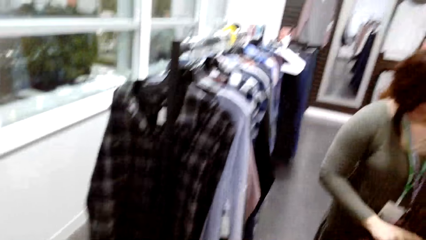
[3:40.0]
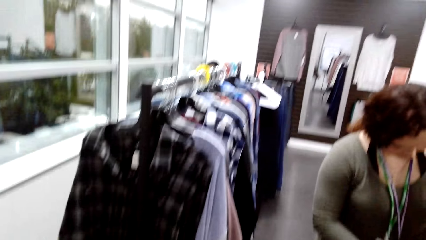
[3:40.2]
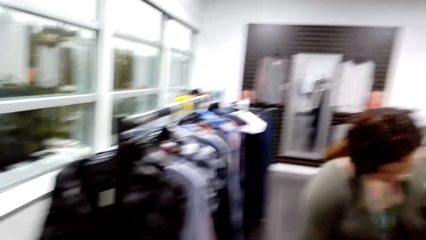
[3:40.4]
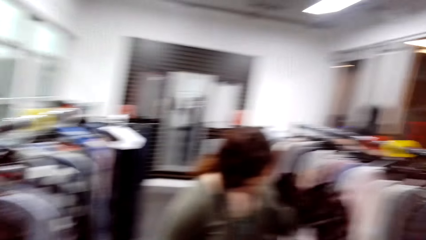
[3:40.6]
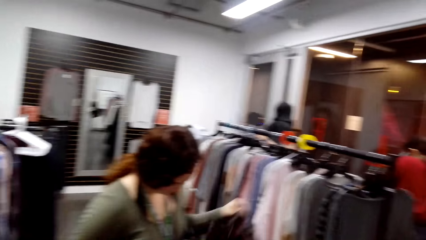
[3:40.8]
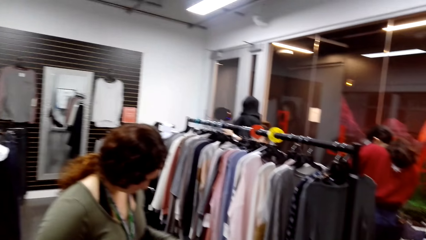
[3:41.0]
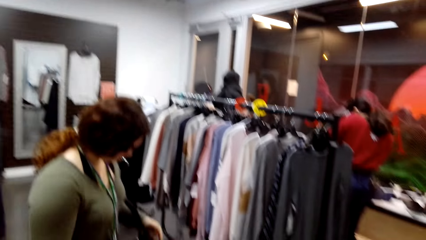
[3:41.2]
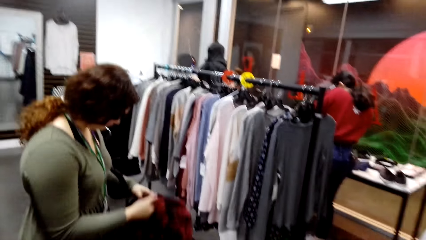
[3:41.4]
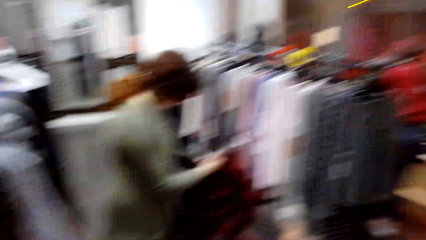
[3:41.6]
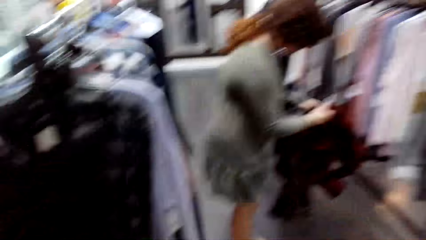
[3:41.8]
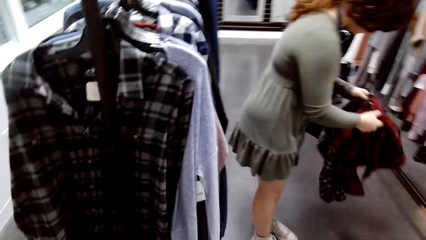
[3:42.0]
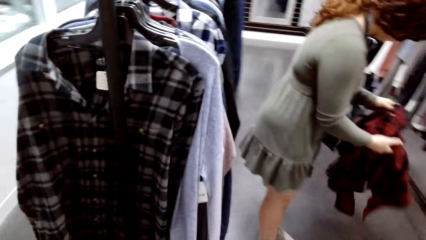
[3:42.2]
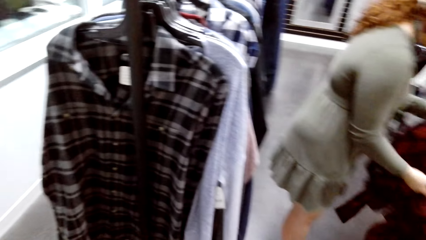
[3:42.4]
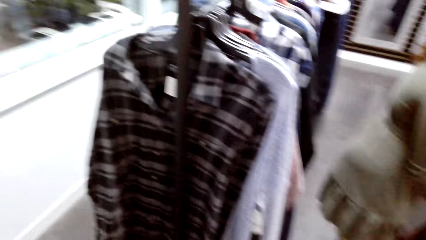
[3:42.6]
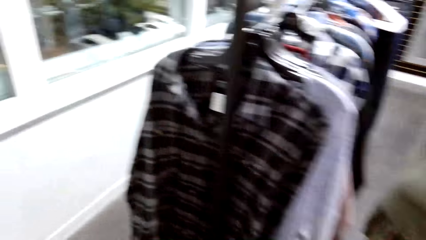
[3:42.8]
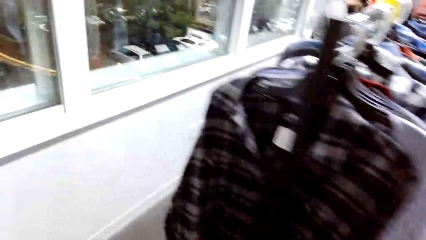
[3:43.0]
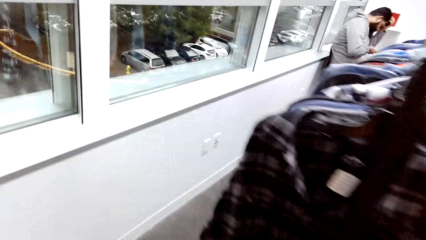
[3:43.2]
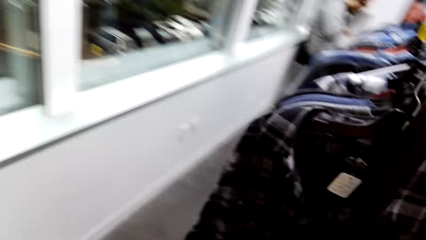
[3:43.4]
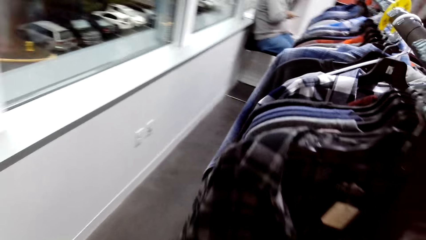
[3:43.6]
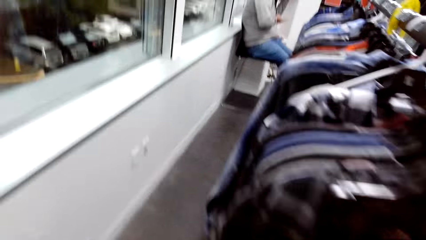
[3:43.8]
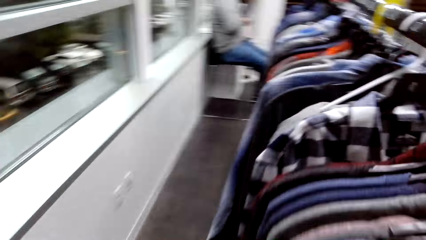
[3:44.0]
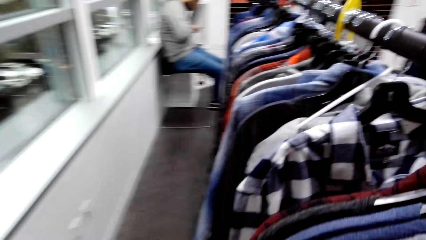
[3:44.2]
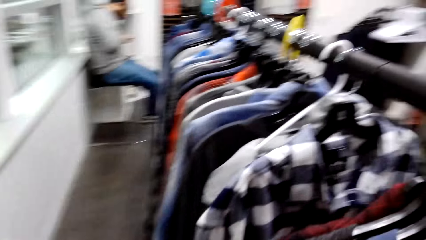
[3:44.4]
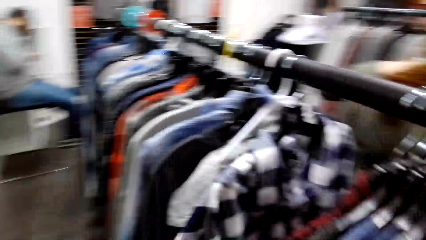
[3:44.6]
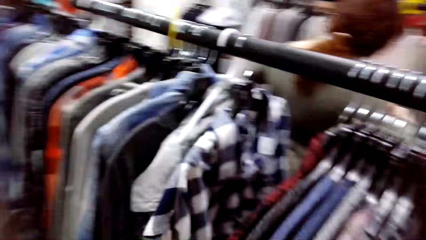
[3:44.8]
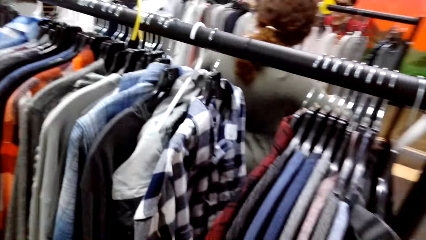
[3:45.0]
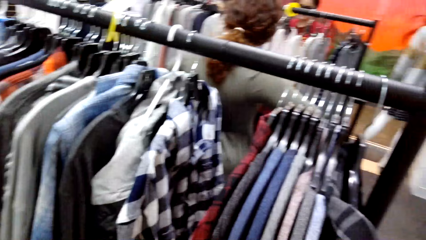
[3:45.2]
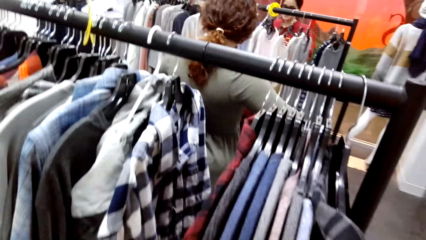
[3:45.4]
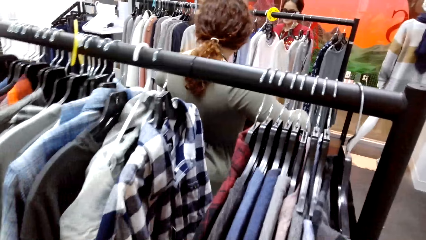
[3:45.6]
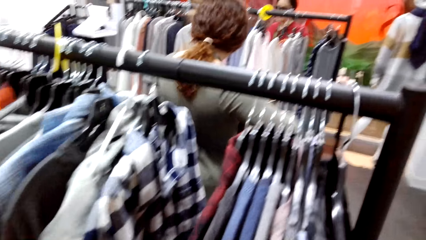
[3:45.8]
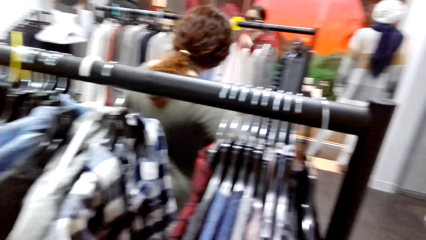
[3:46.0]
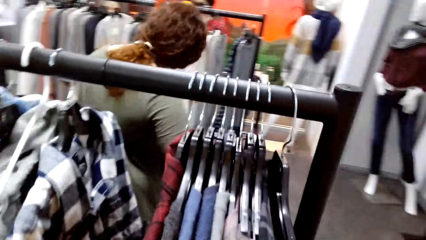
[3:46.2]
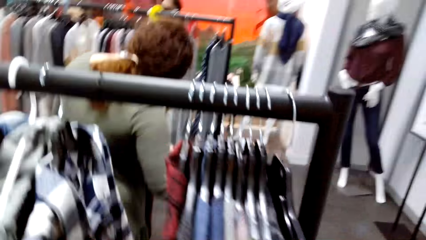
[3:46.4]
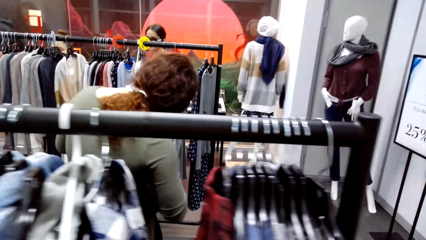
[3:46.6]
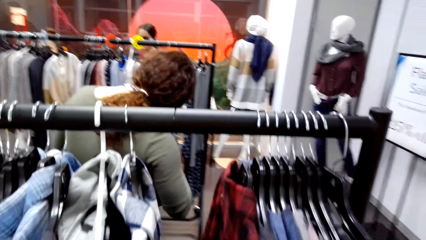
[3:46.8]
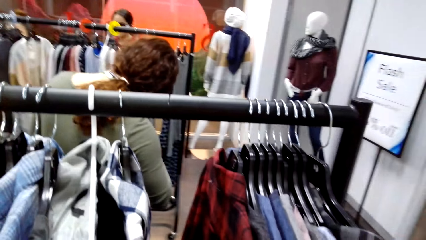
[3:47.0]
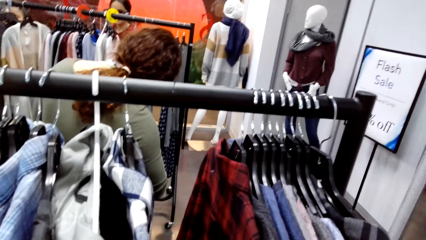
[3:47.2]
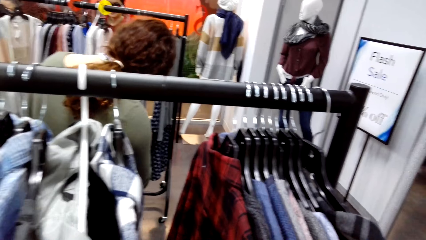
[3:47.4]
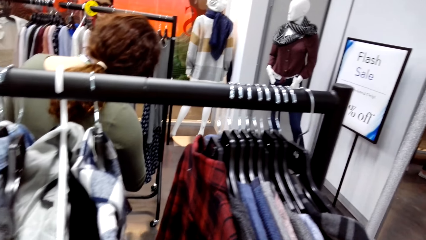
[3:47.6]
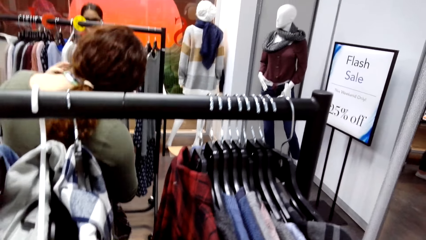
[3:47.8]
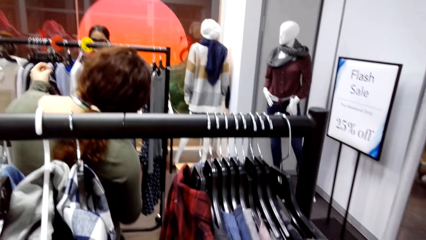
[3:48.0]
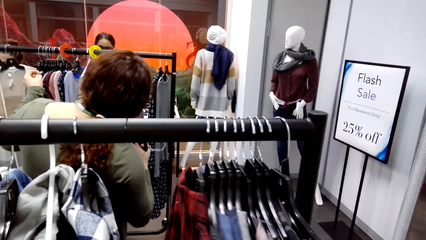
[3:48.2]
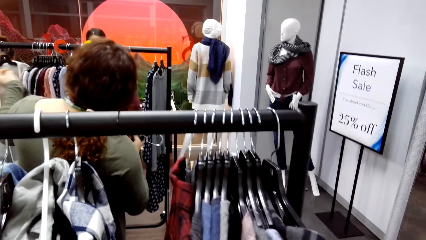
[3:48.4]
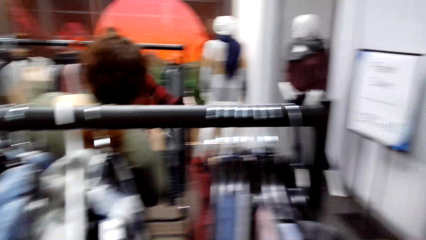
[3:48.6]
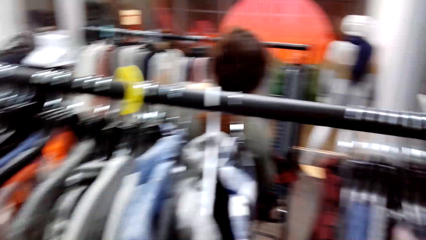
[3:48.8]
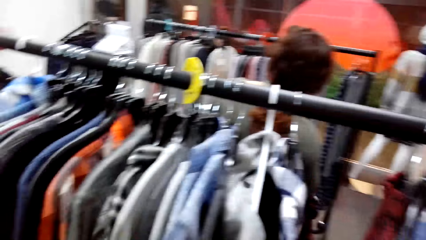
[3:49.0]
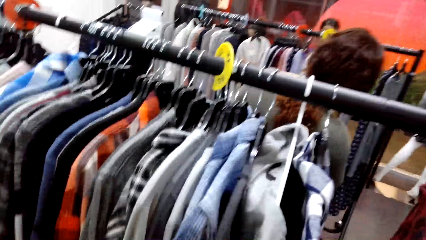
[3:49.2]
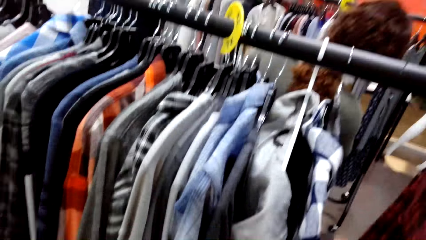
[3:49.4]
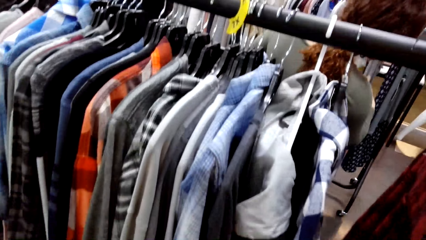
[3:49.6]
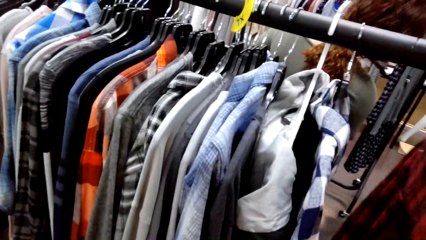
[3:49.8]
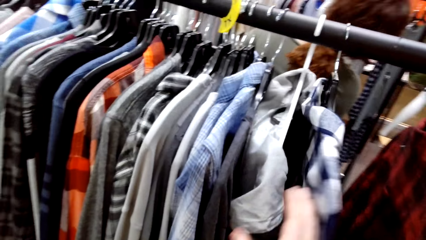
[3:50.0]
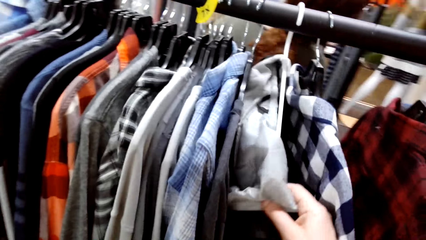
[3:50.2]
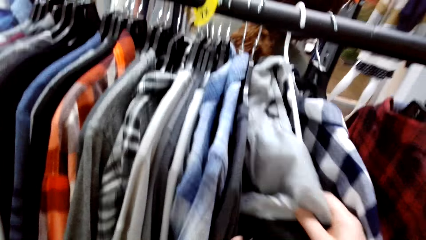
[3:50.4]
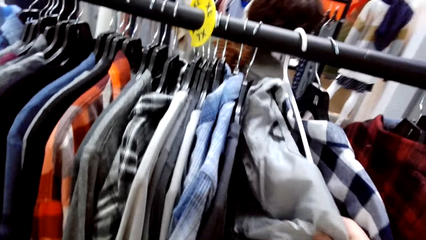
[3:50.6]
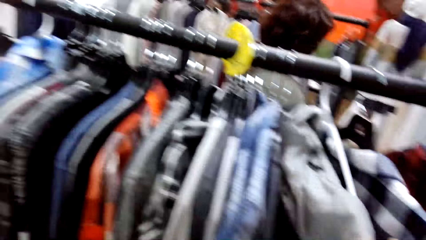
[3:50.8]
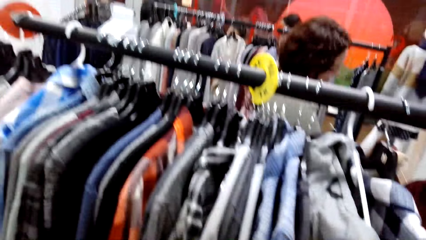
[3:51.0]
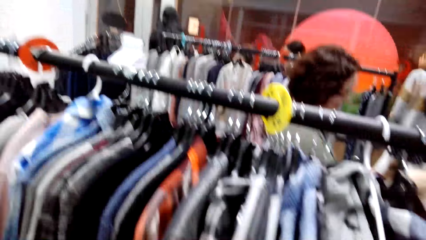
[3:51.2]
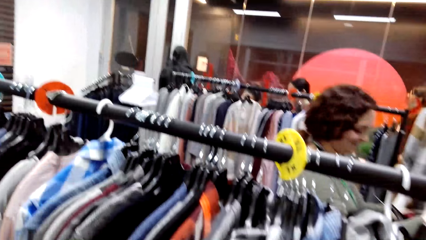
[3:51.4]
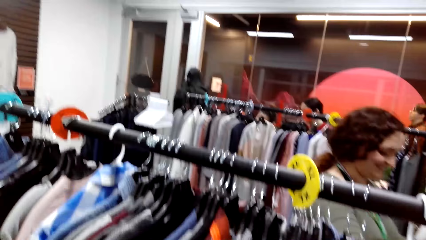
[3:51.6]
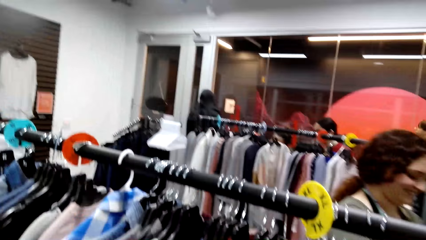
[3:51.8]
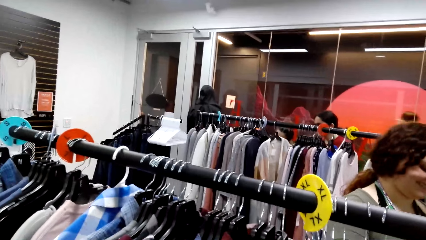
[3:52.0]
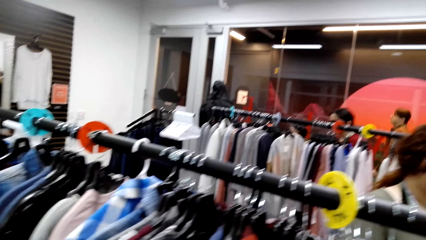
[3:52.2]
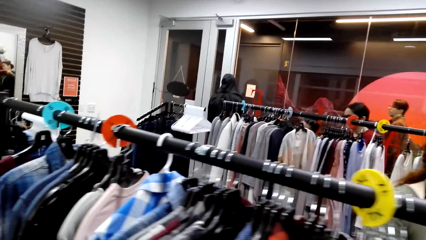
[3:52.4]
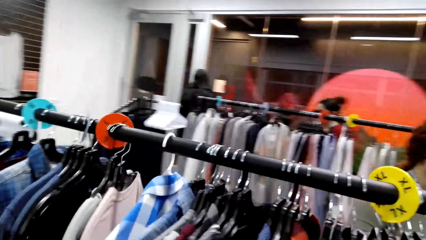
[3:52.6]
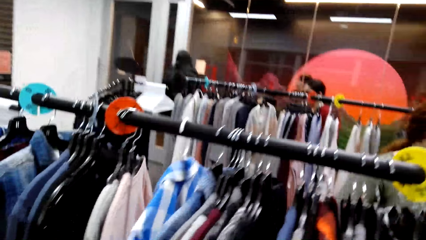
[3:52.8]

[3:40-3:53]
The camera wearer walks forward. They look around the hanging line. They hold a shirt on the hanging line. They look around the hanging line.

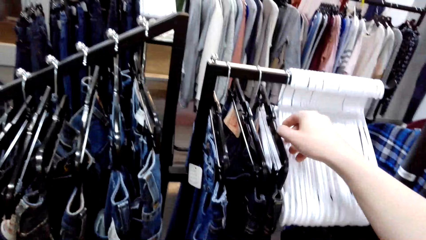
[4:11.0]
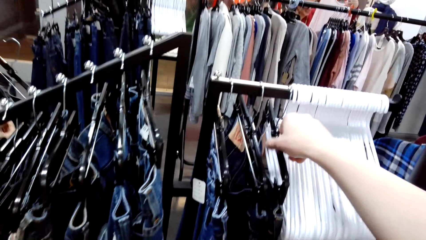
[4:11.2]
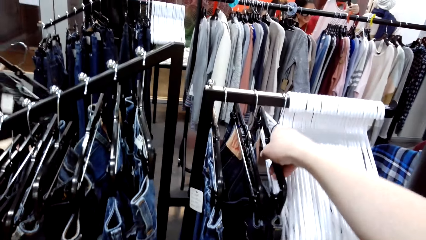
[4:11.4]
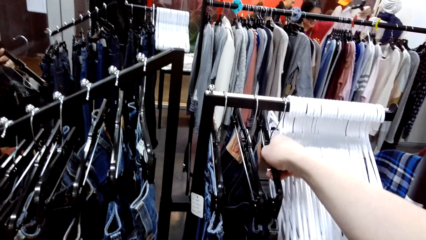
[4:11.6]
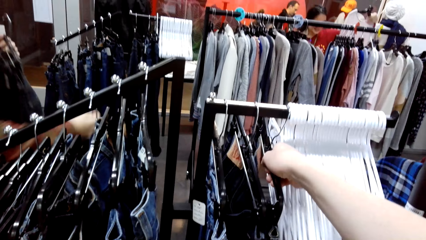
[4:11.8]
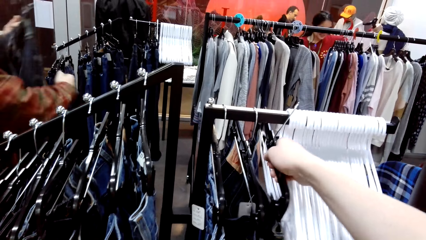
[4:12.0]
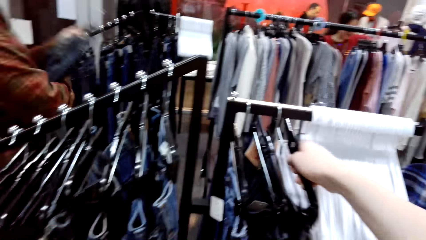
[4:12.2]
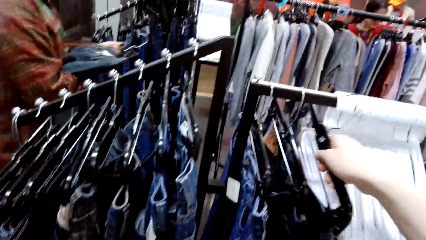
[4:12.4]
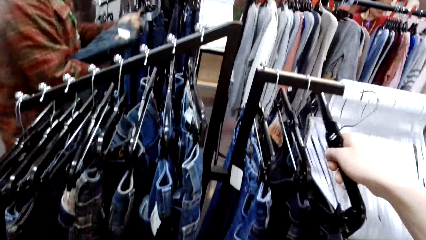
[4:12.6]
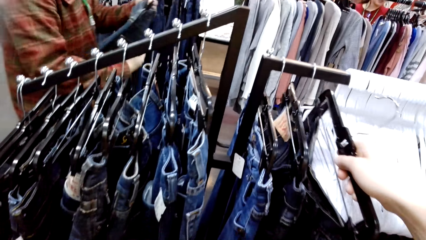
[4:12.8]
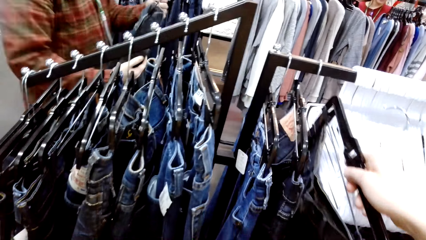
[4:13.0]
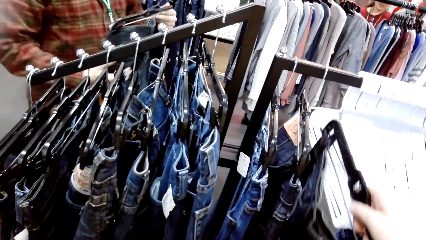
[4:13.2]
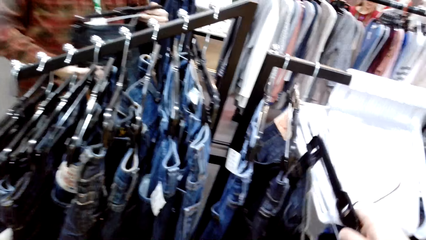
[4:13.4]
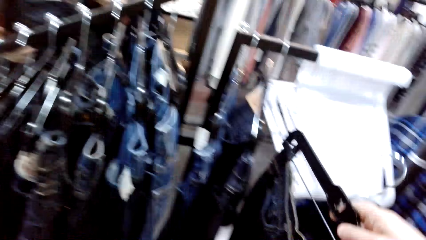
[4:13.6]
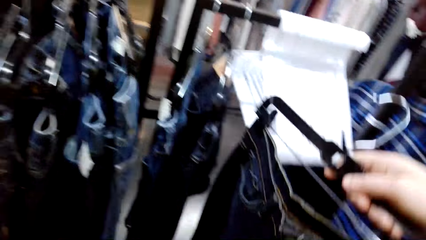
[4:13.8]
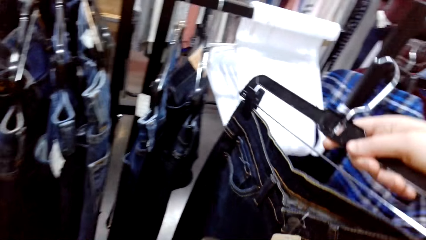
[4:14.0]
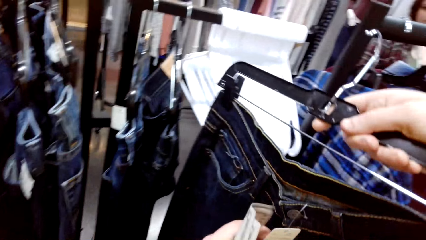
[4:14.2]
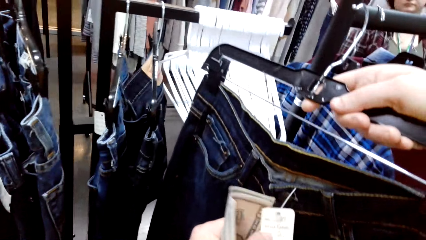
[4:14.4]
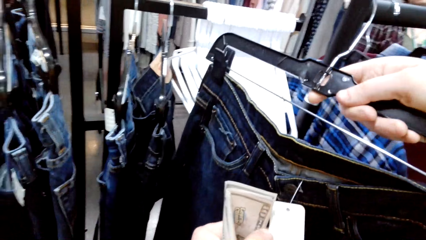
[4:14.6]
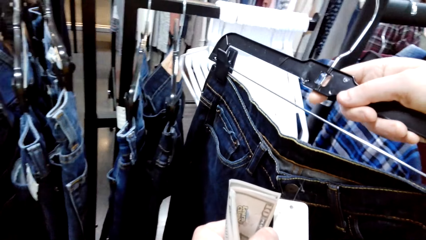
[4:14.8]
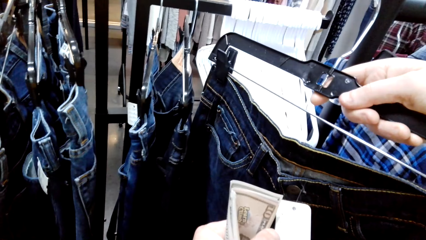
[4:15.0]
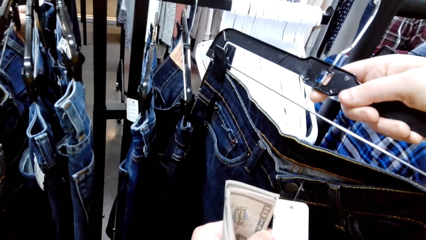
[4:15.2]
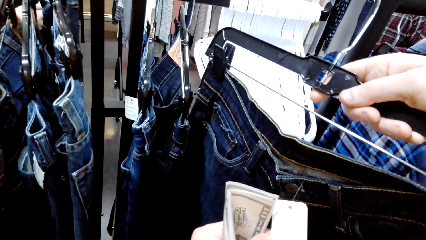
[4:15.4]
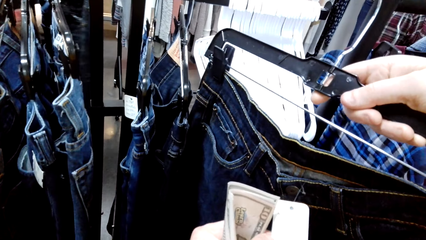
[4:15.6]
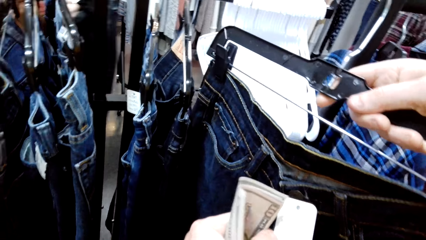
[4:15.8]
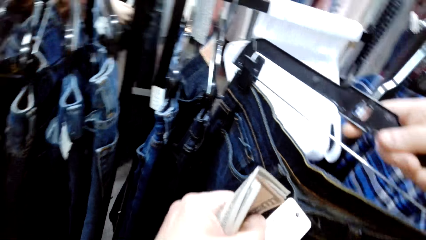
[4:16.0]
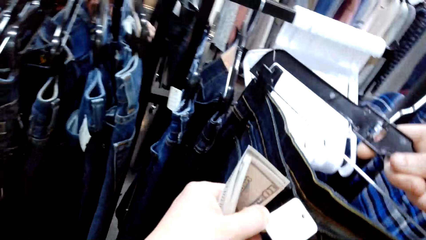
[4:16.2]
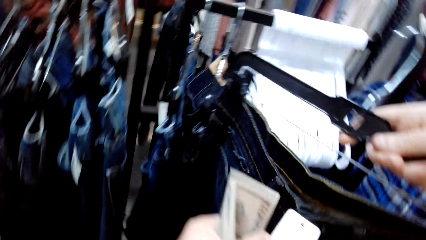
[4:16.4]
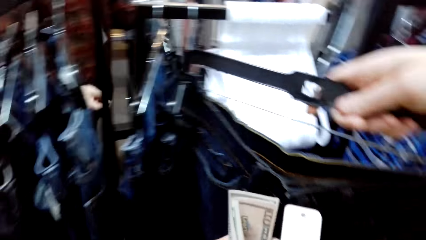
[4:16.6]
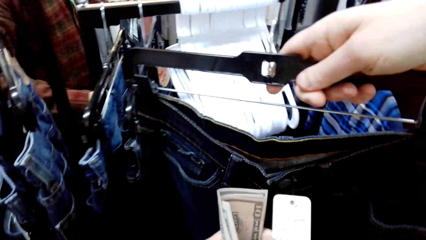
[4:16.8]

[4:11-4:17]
The camera wearer removes a hanger from the hanging line. They pick up jeans. They check the price tag of a trouser.
